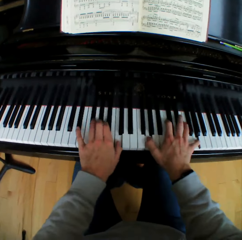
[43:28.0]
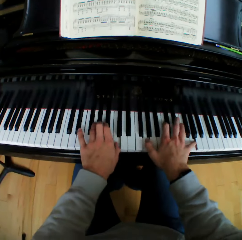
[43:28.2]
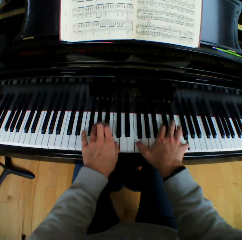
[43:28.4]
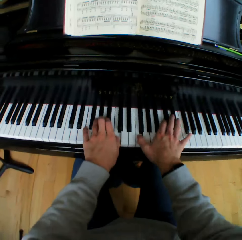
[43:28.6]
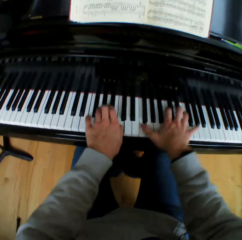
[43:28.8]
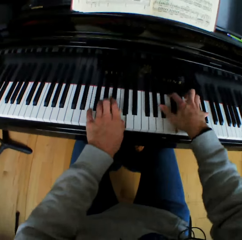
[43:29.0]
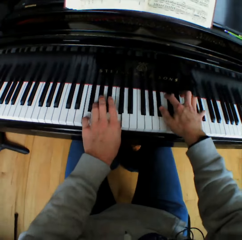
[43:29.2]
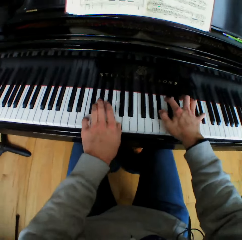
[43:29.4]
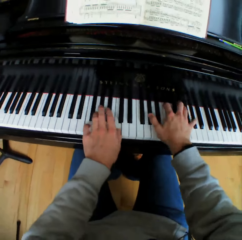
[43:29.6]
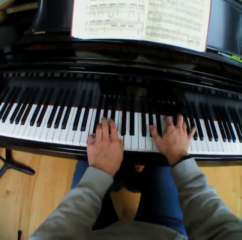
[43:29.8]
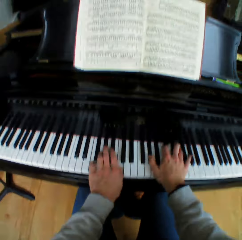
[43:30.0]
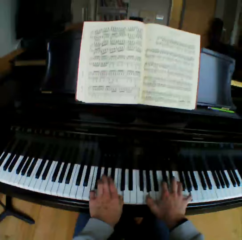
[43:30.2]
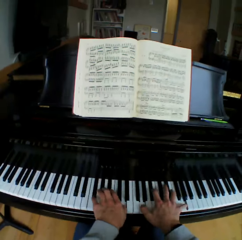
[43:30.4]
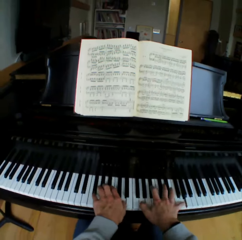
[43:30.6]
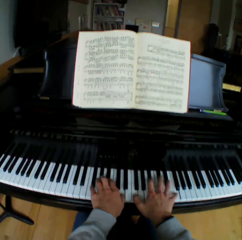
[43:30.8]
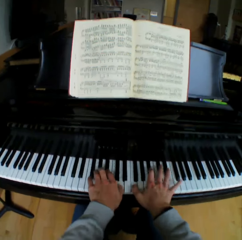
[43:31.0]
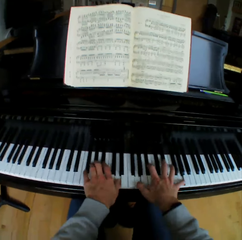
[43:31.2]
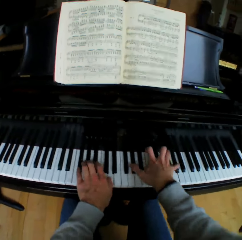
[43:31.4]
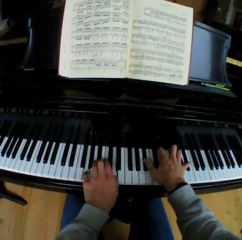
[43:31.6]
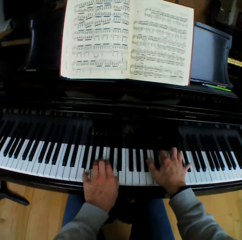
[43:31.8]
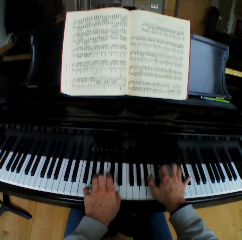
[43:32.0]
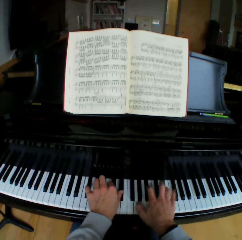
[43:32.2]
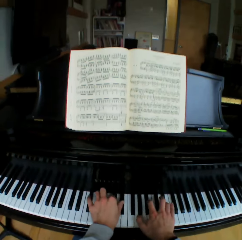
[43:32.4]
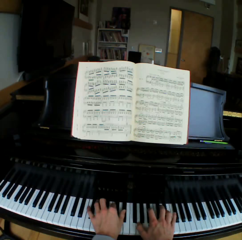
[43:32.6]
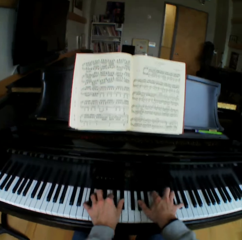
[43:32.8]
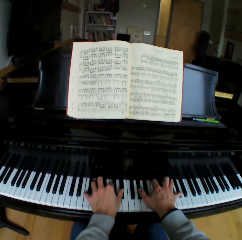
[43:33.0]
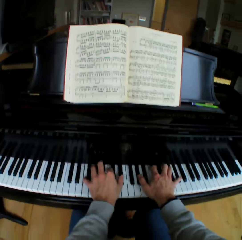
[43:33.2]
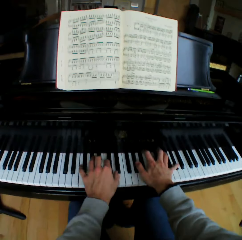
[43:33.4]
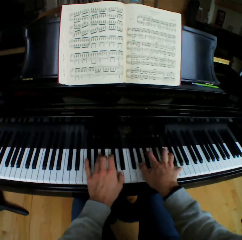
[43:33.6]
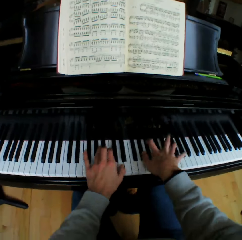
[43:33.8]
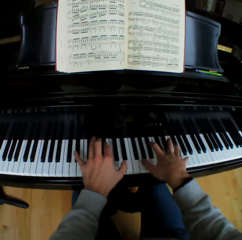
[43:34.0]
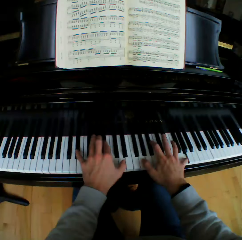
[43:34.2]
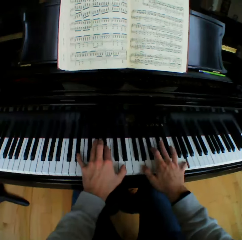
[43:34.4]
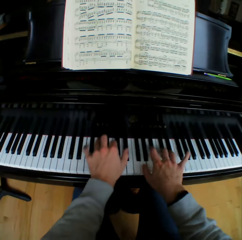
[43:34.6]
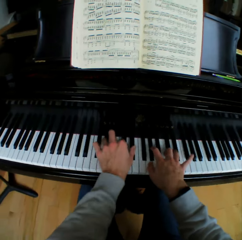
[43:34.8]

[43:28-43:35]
The camera wearer lifts his head.

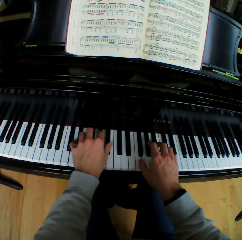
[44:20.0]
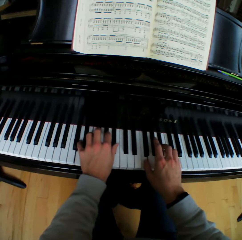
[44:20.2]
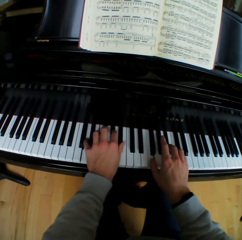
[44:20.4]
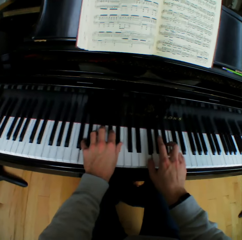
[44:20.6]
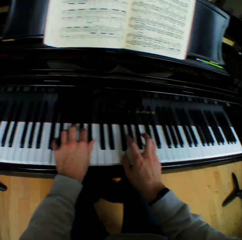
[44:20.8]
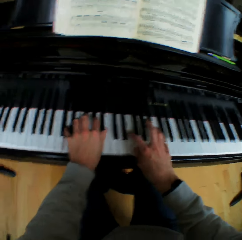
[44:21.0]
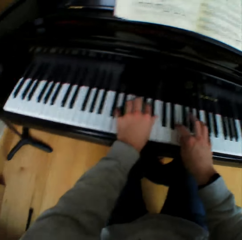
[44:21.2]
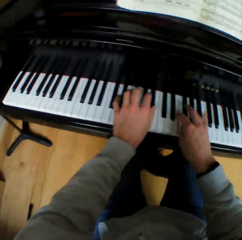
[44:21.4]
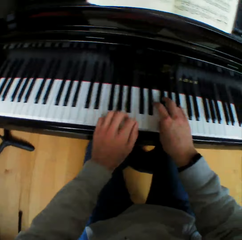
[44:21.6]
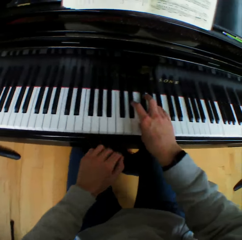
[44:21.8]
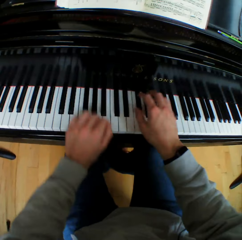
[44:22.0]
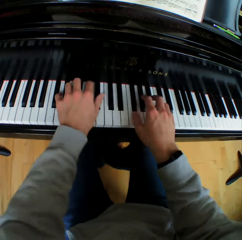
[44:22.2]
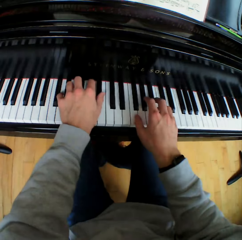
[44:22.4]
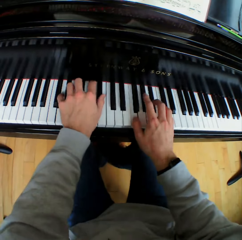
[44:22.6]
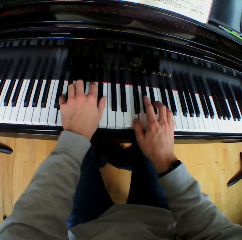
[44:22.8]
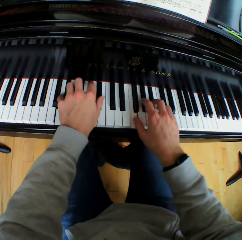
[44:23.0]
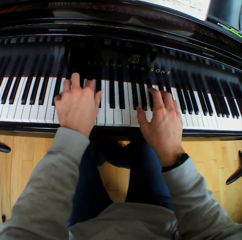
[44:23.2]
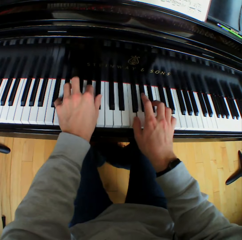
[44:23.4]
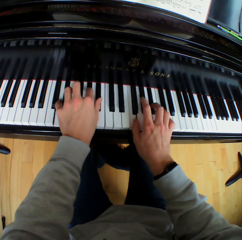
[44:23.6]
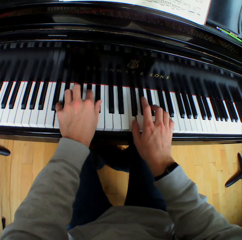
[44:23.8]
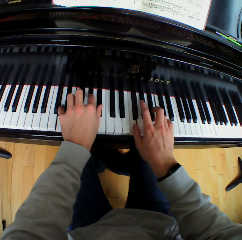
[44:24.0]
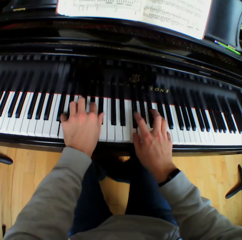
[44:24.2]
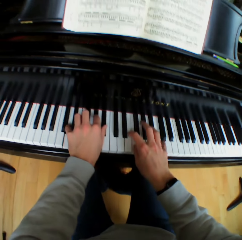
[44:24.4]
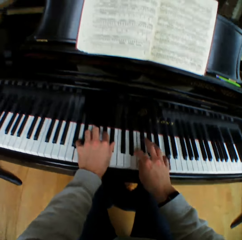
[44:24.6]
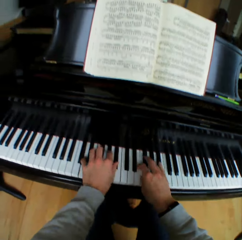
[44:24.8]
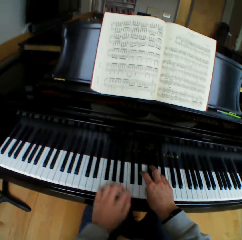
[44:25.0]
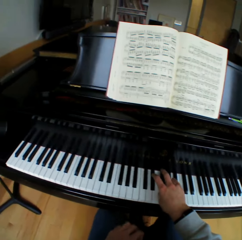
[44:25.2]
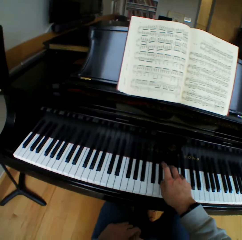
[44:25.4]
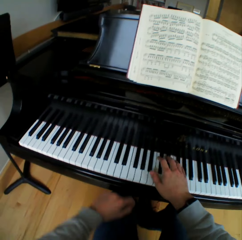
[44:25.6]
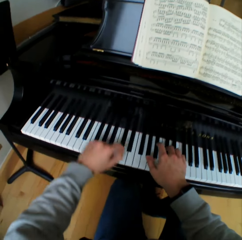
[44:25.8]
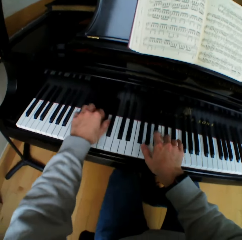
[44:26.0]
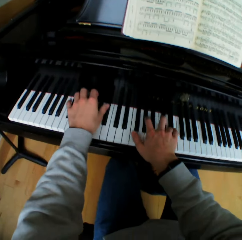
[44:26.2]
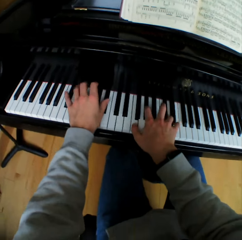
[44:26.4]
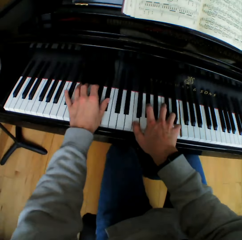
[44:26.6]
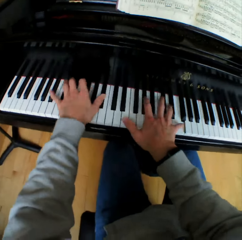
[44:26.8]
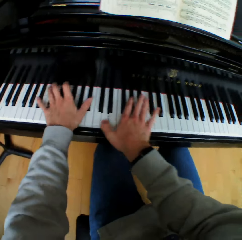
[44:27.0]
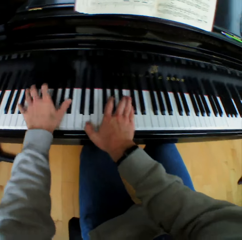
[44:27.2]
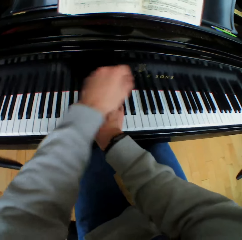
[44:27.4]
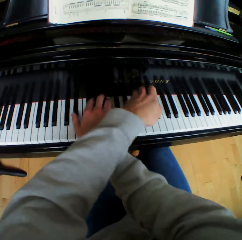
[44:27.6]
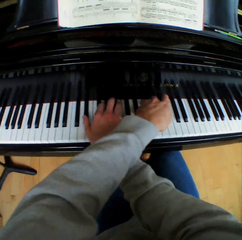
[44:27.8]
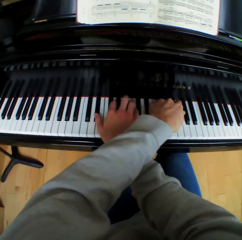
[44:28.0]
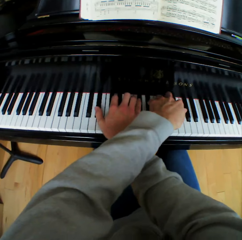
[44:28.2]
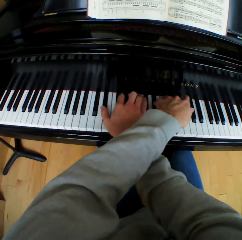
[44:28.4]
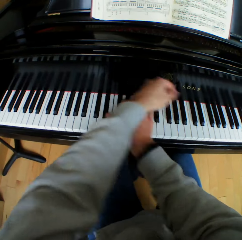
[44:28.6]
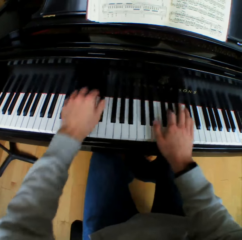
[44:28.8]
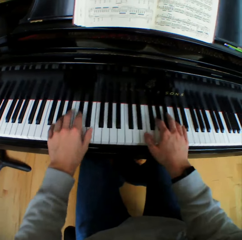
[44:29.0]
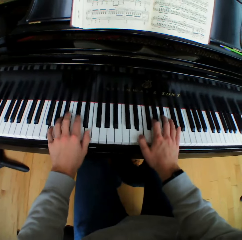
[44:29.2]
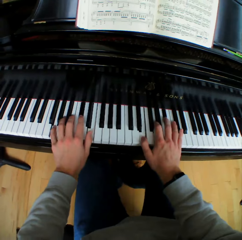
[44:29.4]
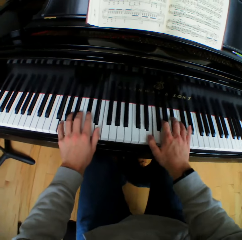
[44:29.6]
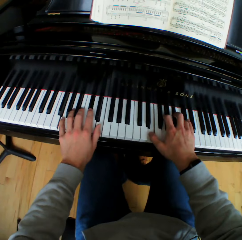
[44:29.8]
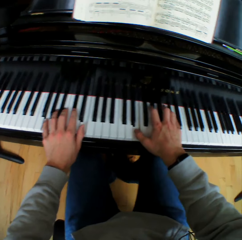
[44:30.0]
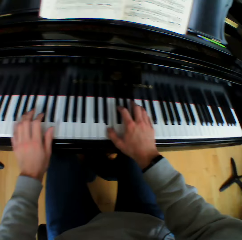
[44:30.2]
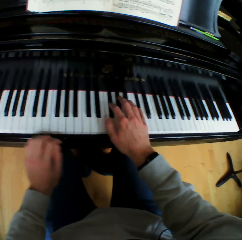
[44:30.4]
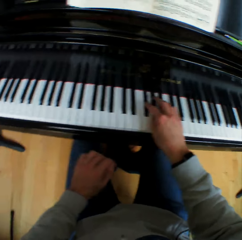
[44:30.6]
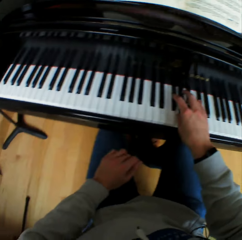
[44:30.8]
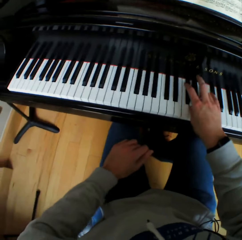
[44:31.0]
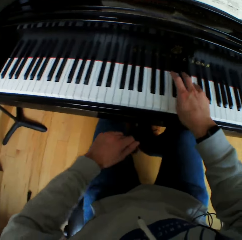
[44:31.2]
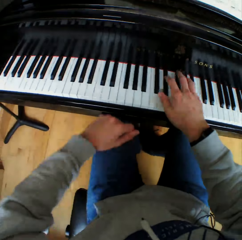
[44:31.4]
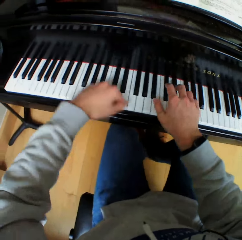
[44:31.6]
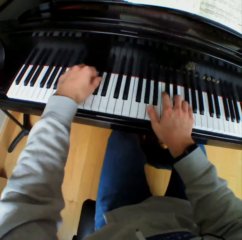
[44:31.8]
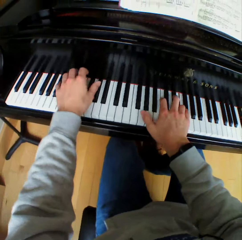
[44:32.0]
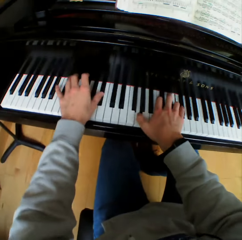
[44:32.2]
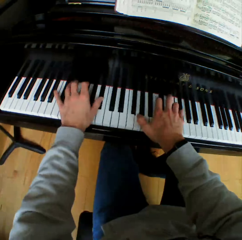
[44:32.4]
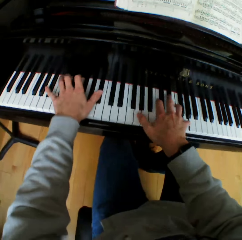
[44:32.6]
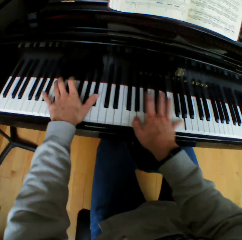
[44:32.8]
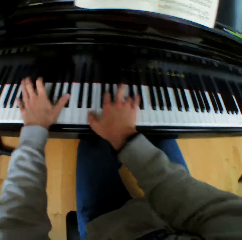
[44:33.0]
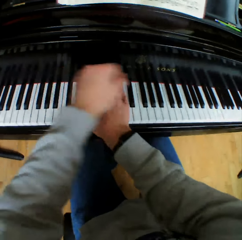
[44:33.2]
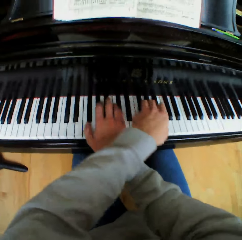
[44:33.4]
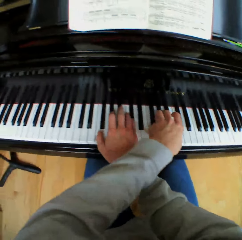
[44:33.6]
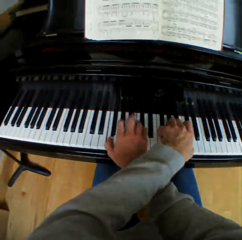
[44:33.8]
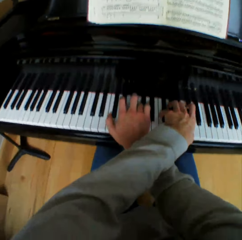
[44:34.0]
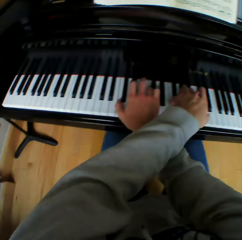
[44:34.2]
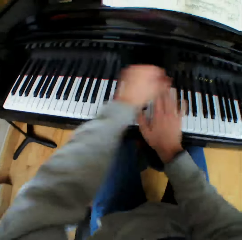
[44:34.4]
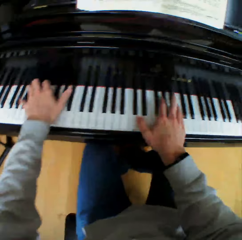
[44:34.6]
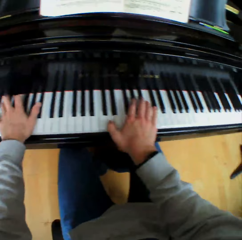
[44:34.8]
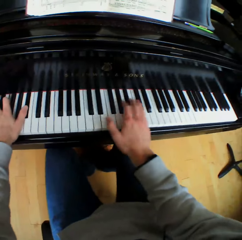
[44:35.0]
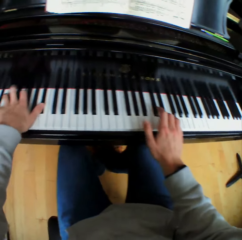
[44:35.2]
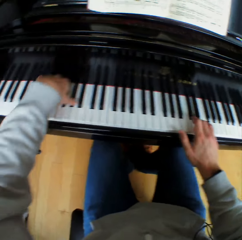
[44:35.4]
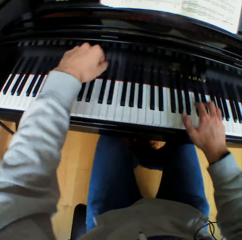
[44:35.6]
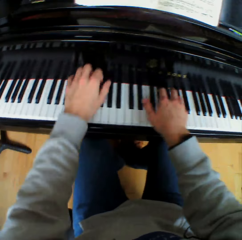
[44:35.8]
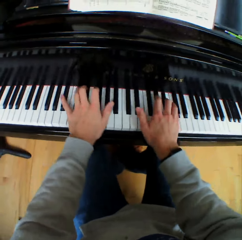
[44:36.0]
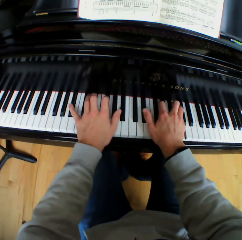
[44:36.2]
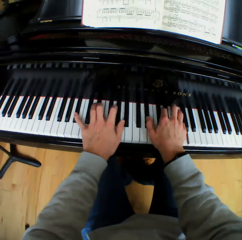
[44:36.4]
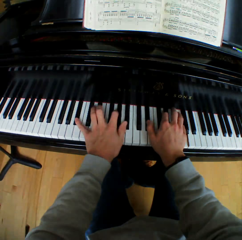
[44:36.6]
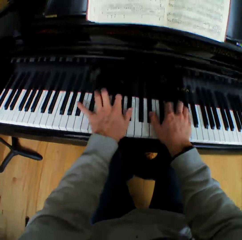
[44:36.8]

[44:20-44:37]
The camera wearer moves his left hand from the piano keys. He plays the piano with both hands. He moves his left hand from the piano keys. He plays the piano with both hands. He moves his left hand from the piano keys. He plays the piano with both hands.

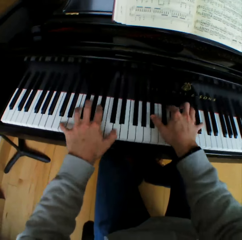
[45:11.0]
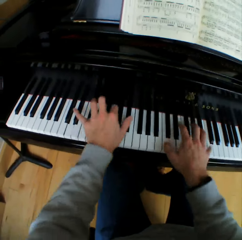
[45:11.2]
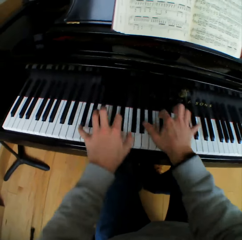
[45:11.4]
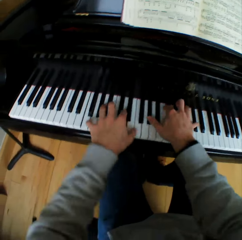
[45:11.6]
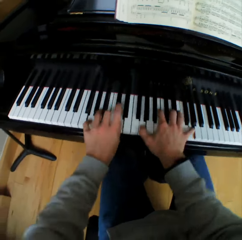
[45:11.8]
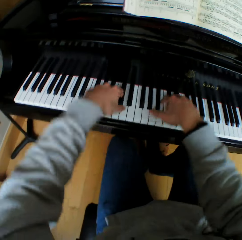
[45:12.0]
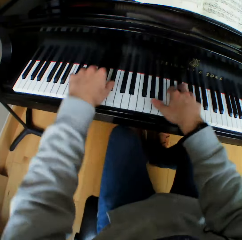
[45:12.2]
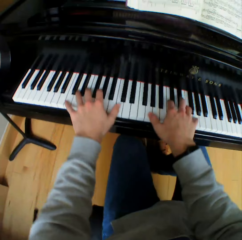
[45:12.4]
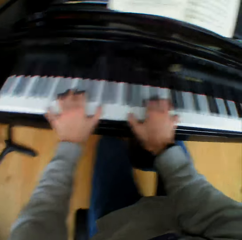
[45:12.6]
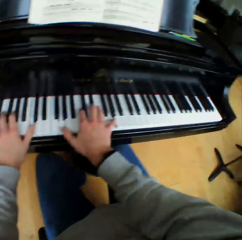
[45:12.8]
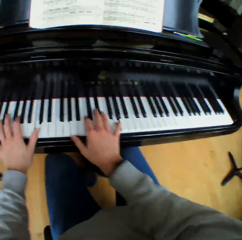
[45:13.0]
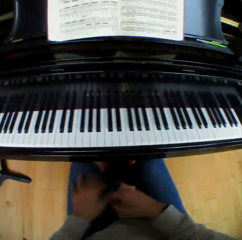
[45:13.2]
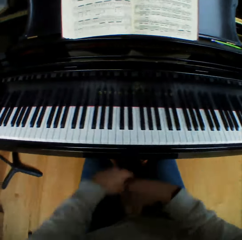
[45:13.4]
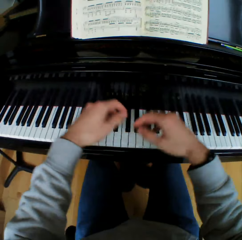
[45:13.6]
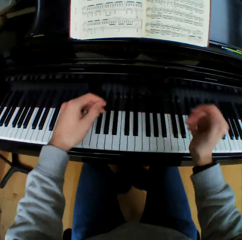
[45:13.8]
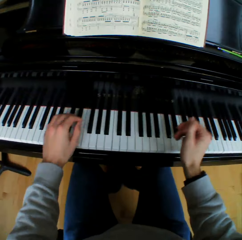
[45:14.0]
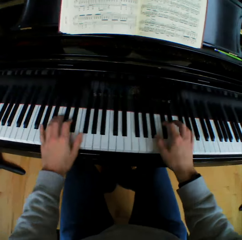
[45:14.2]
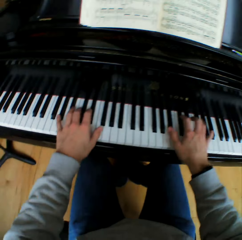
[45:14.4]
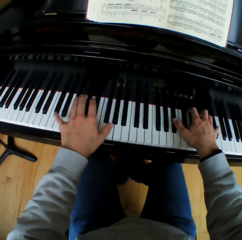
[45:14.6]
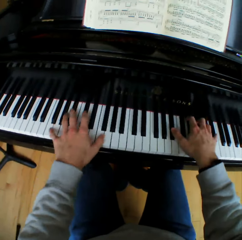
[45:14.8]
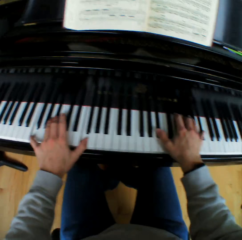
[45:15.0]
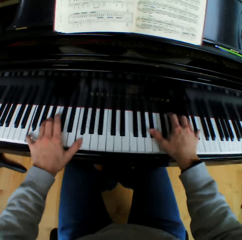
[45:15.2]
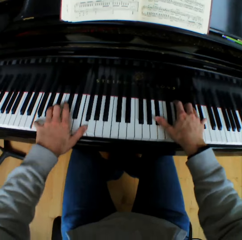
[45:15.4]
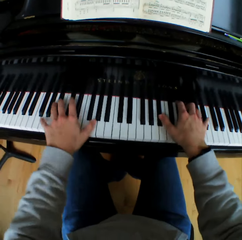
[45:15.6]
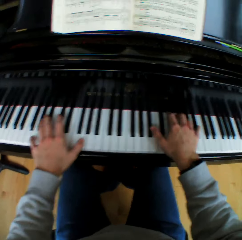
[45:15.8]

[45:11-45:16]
The camera wearer takes both hands off the piano. They play the piano with both hands.
